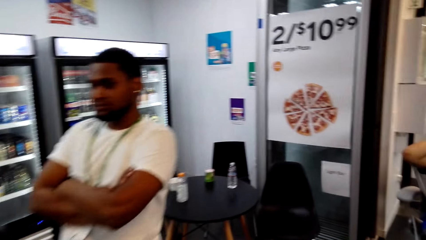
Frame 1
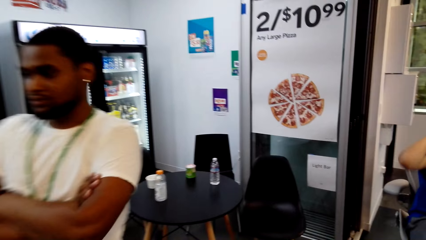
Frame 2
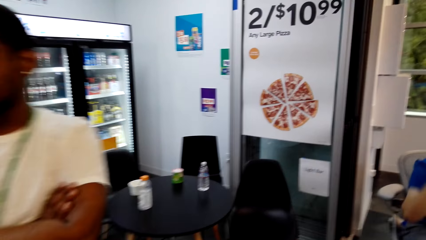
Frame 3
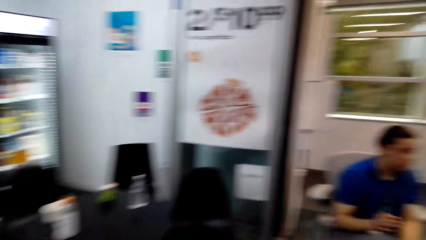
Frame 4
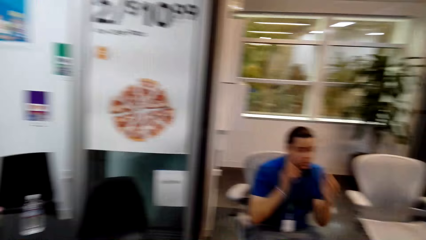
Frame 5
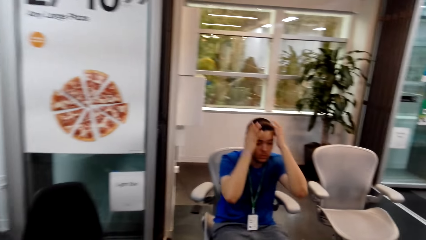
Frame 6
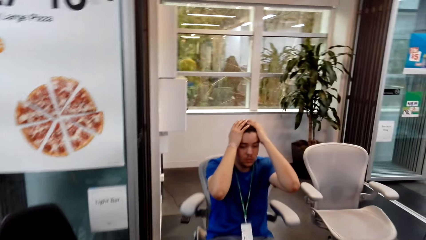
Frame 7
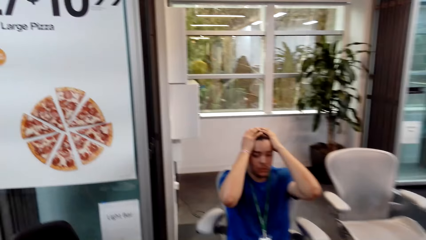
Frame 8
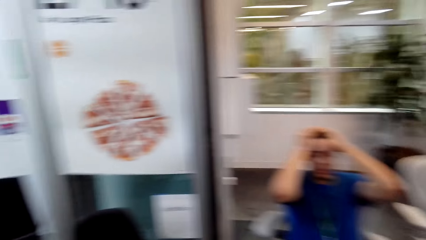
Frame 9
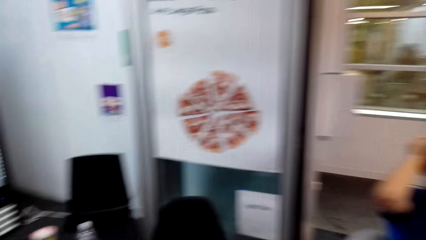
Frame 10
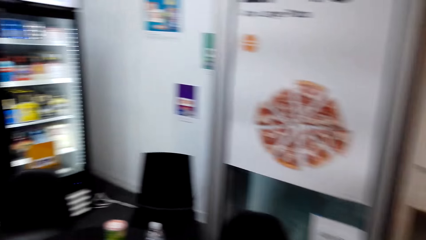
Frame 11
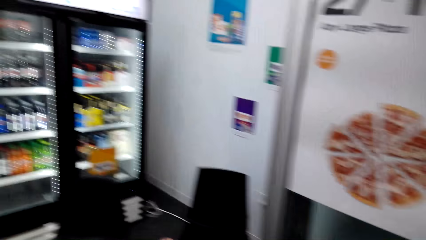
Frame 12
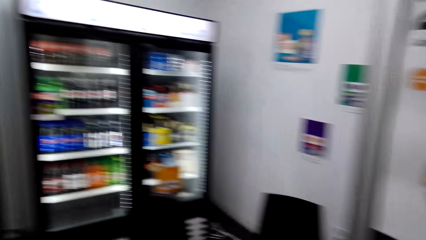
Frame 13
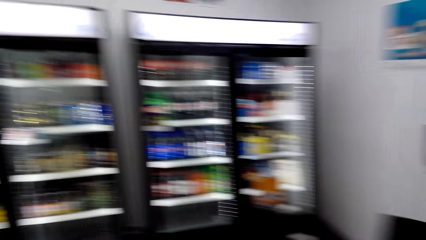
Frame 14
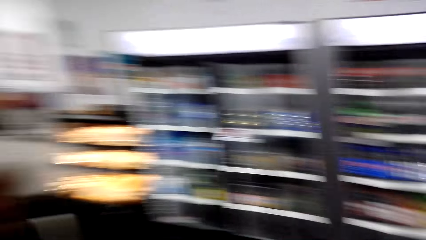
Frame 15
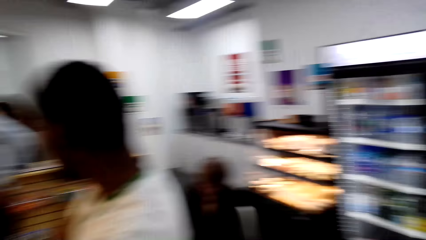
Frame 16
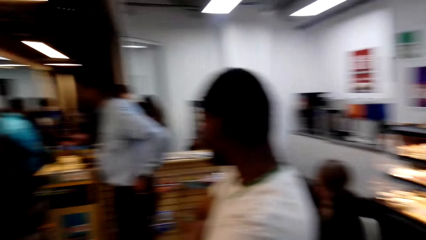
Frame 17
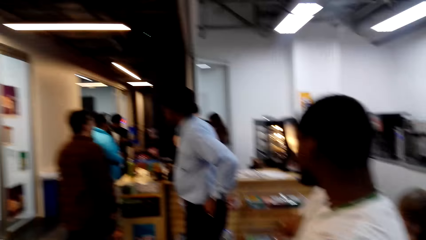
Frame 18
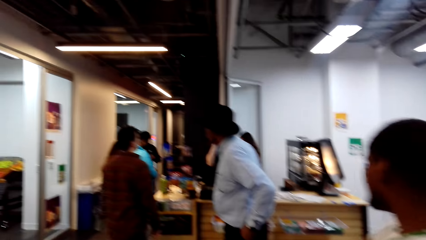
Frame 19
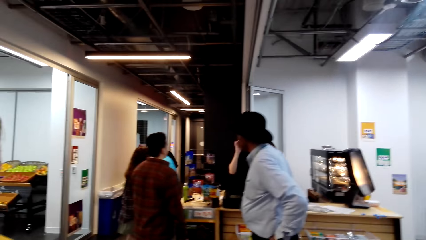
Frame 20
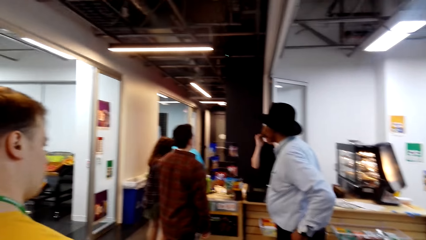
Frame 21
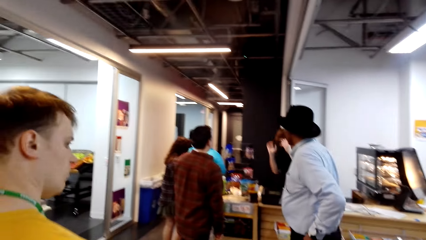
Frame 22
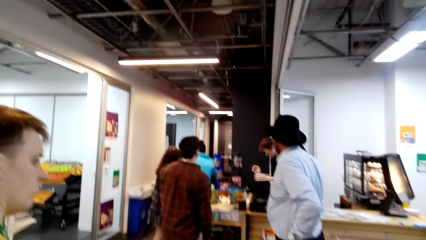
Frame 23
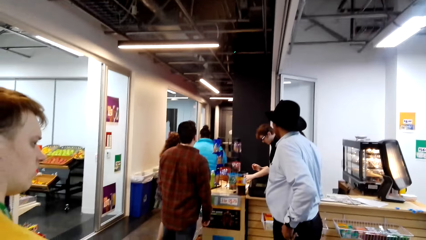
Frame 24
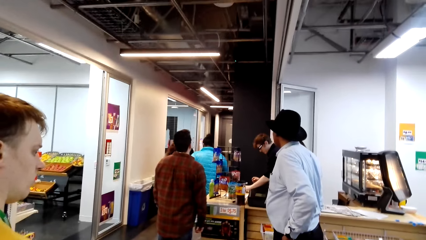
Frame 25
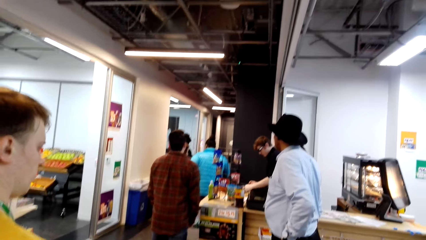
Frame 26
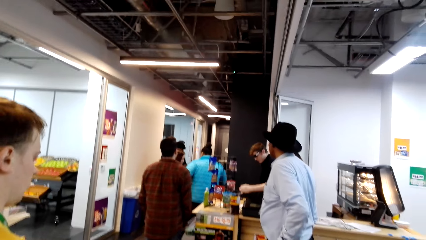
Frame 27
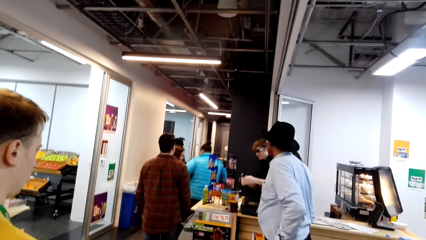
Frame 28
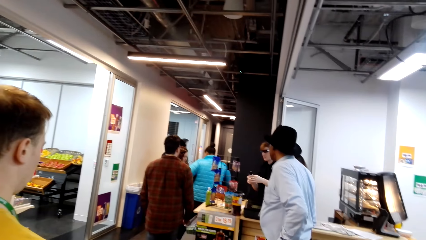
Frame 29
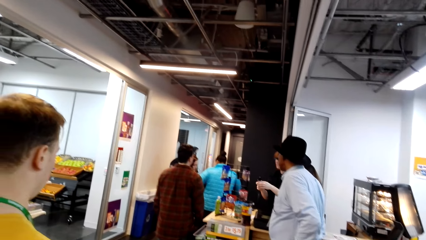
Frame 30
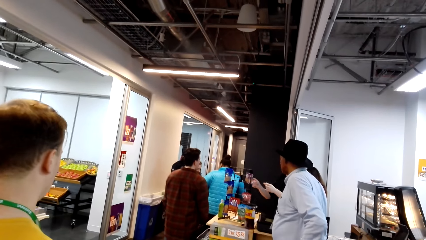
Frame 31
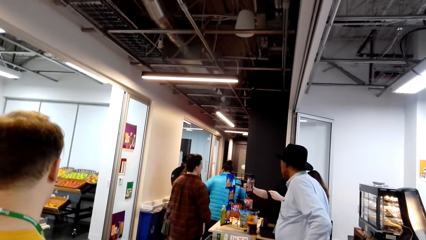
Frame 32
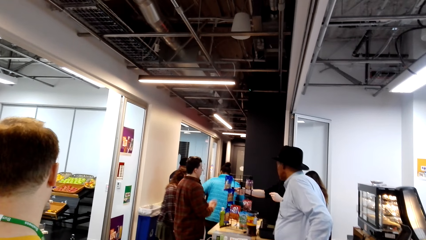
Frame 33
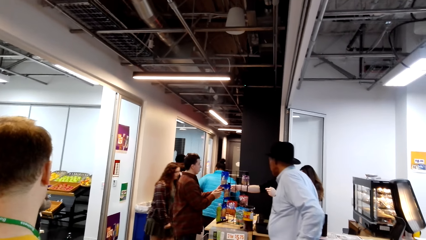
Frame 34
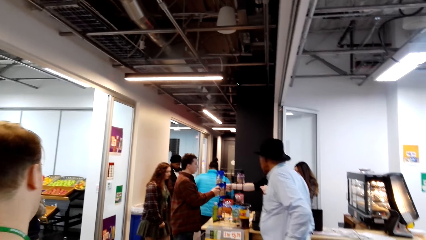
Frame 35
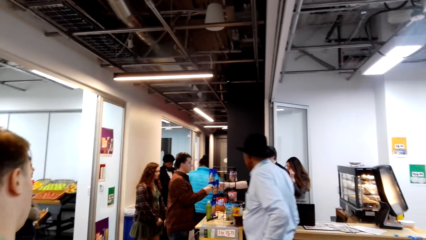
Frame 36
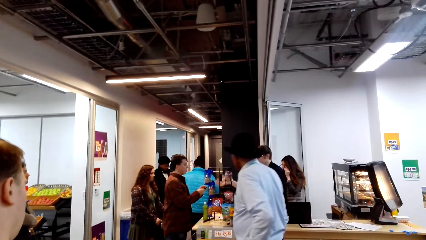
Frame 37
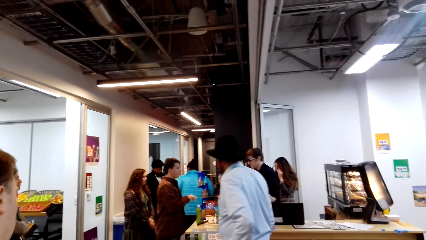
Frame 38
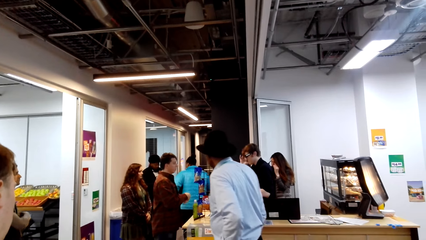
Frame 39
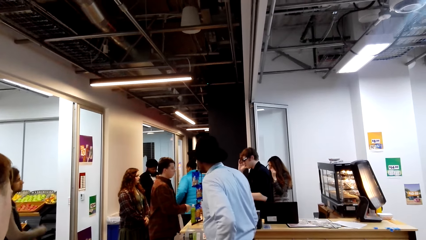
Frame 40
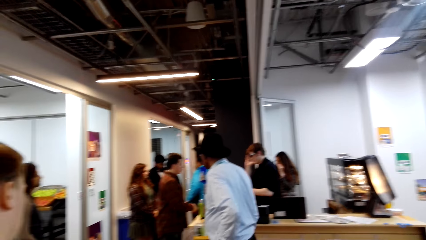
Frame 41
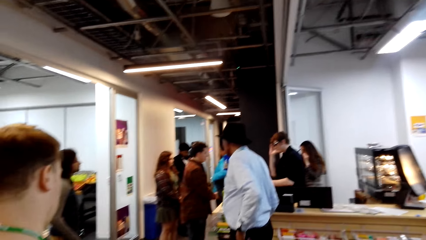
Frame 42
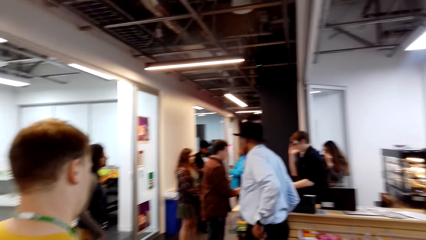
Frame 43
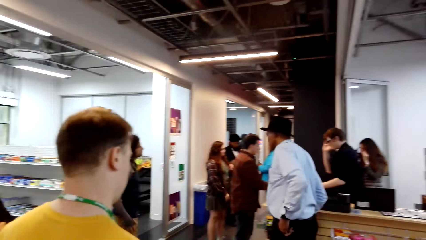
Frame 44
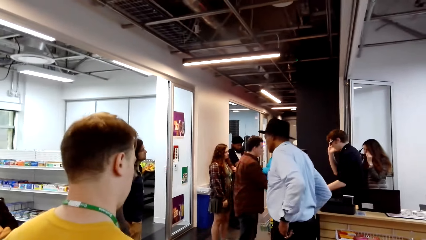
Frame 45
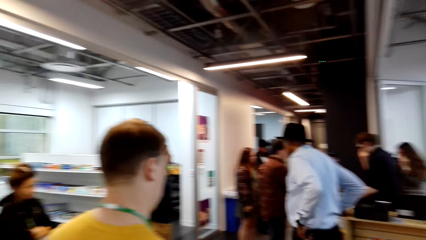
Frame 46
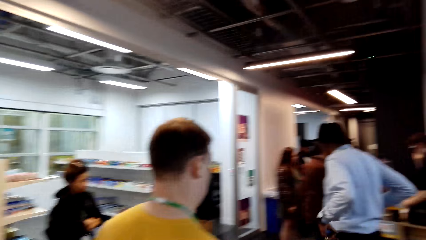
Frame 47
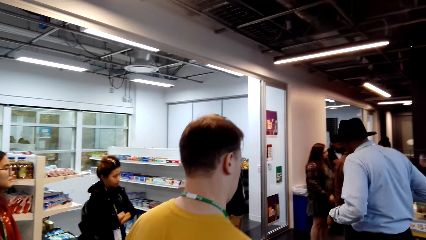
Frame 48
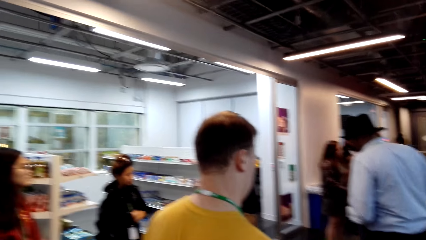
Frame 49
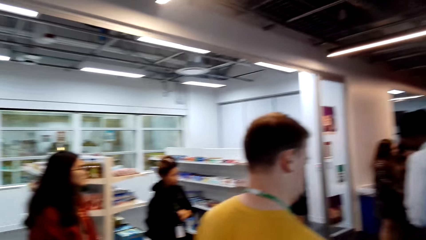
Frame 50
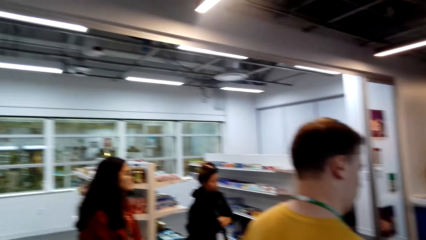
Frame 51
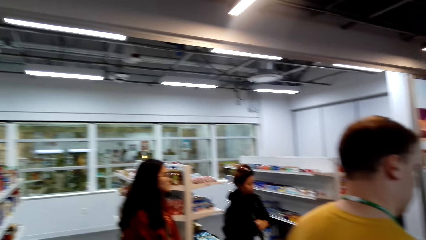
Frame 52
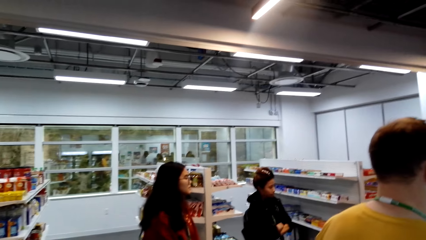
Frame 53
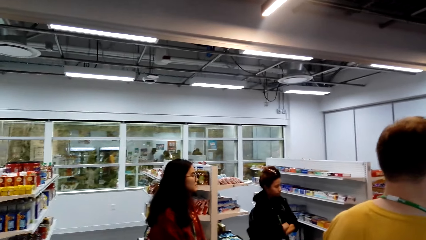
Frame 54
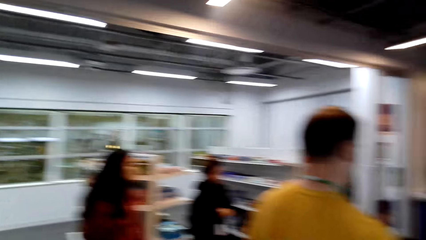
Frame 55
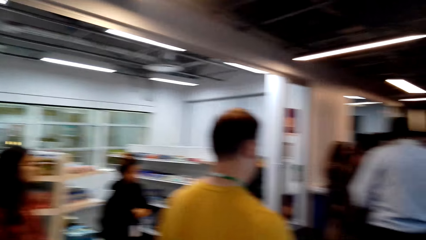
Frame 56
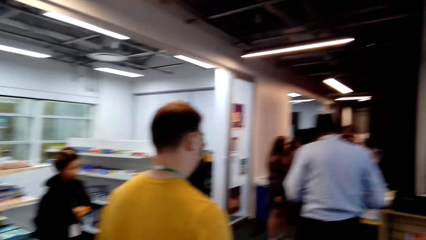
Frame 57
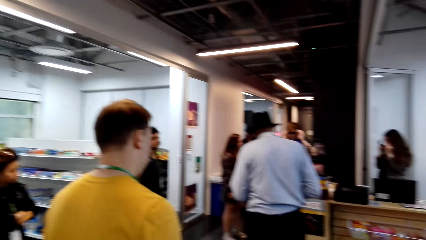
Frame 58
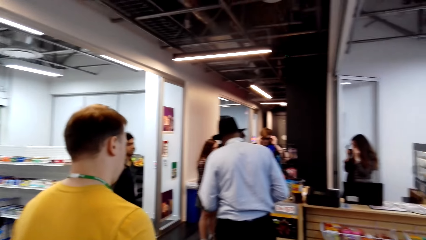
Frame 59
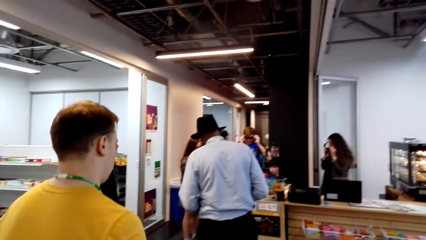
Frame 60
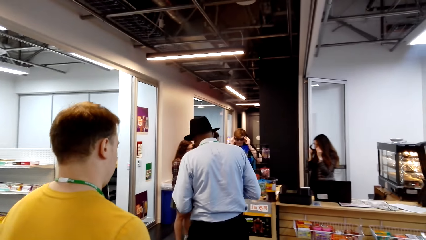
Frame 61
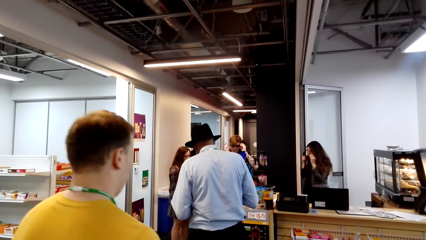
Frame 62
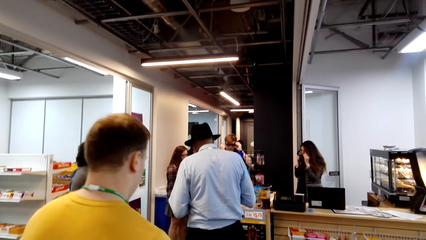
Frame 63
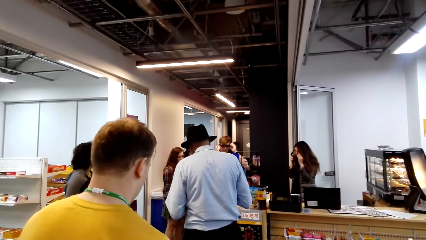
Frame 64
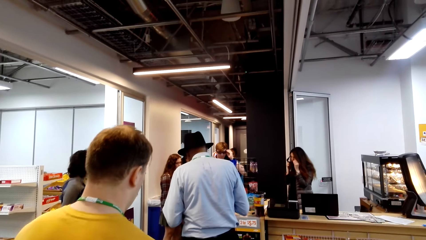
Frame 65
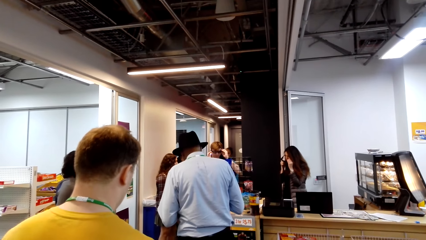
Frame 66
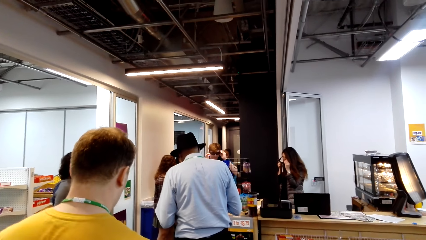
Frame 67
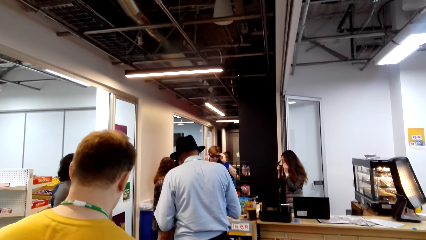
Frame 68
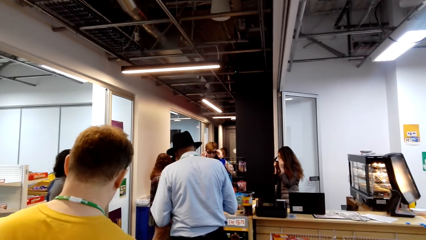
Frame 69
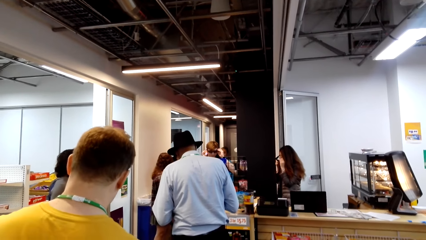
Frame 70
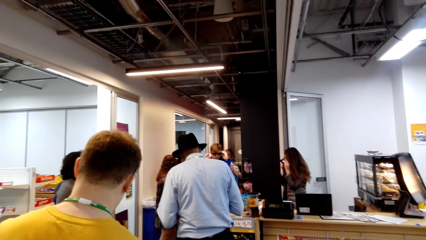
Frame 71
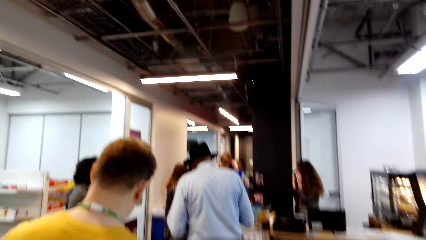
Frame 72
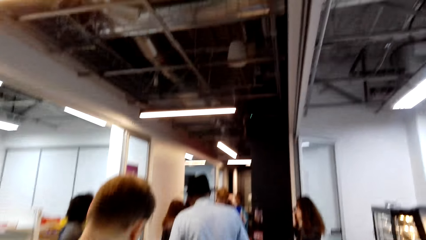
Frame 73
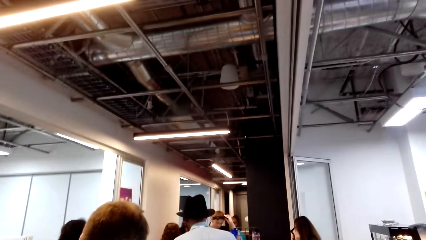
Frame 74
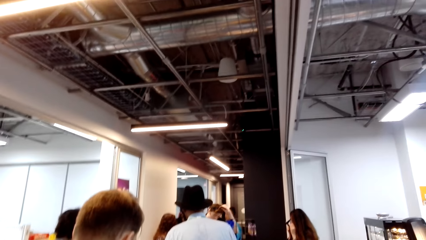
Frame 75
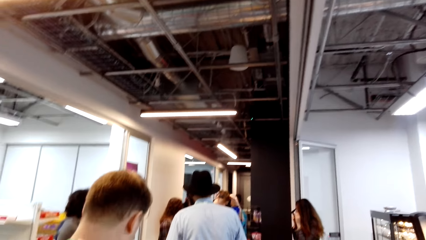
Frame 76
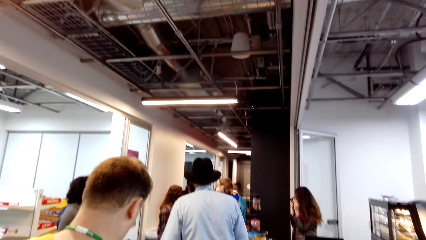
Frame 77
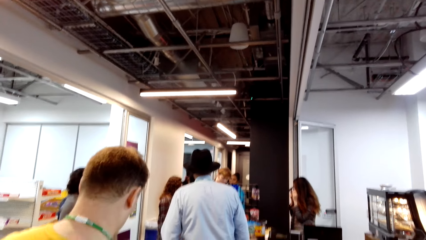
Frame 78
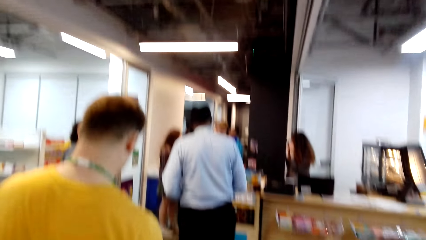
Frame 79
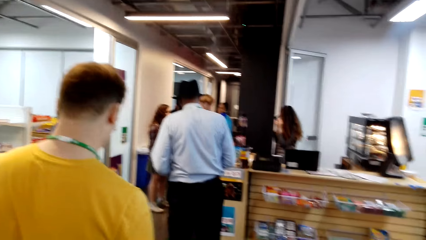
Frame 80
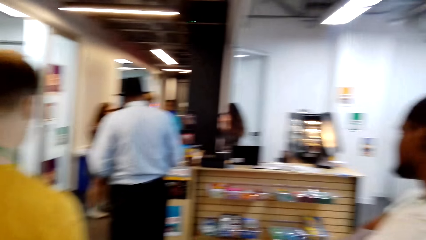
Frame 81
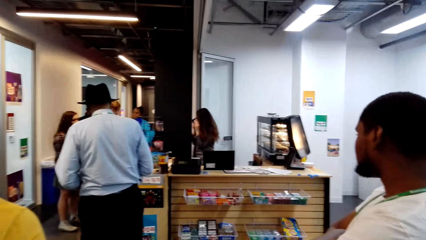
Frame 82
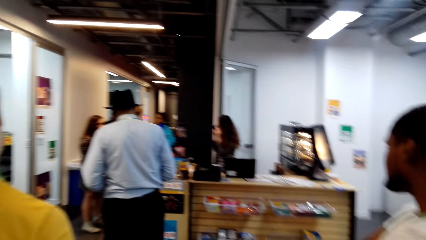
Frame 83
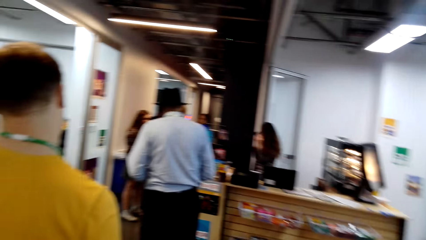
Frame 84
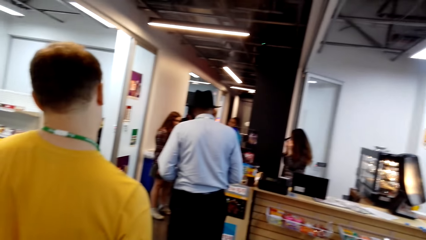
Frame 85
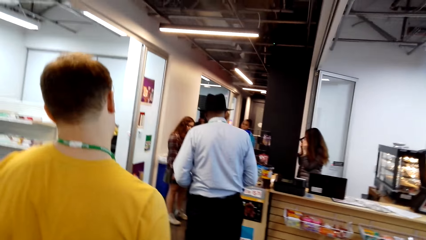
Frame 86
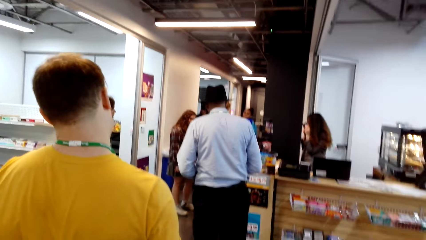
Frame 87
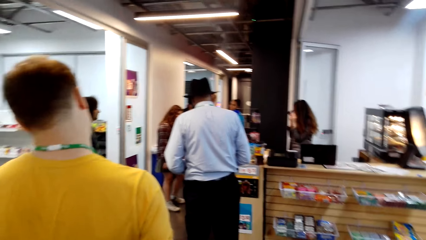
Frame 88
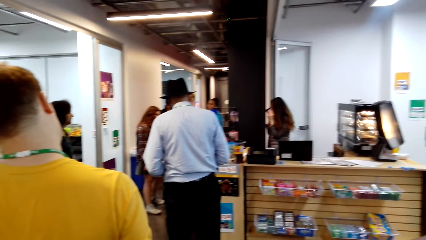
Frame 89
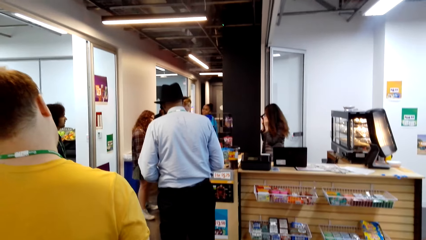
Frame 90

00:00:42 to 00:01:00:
The camera wearer walks around and turns around. A man looks at something and gives something to another man. The other man takes something. The camera wearer looks around.
